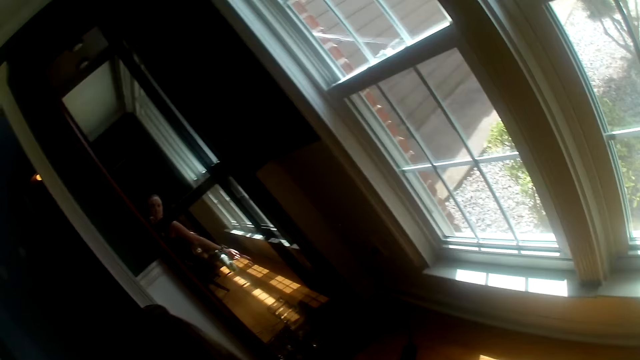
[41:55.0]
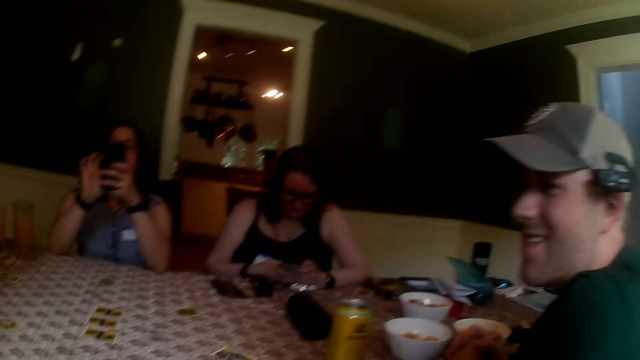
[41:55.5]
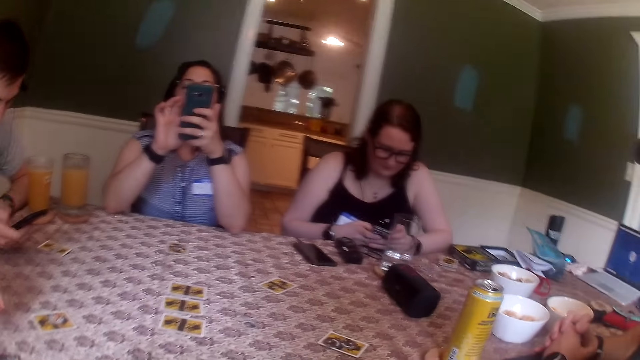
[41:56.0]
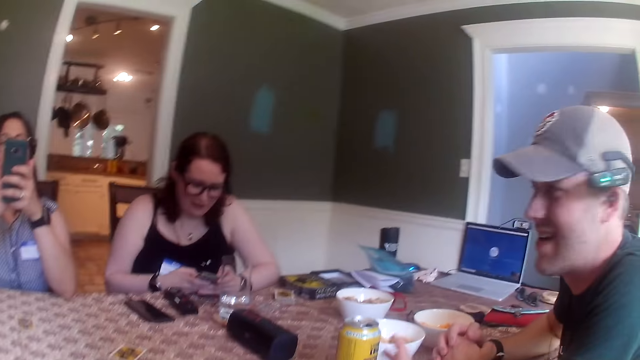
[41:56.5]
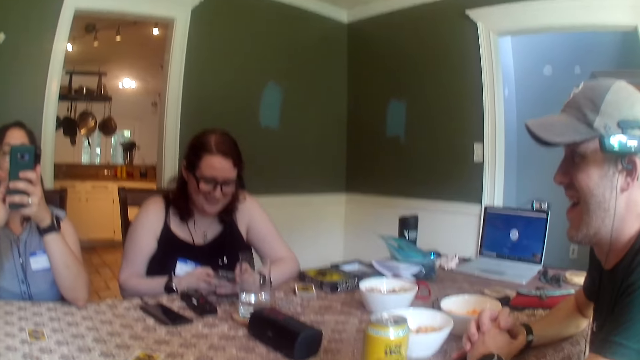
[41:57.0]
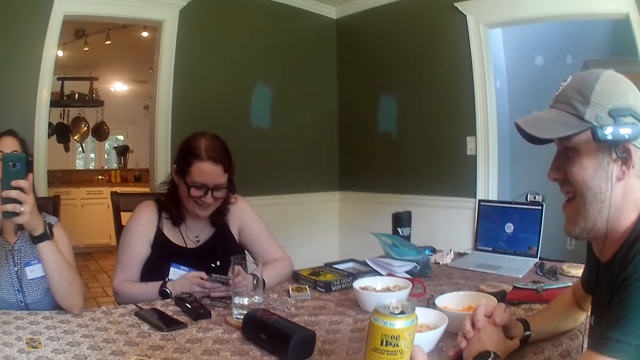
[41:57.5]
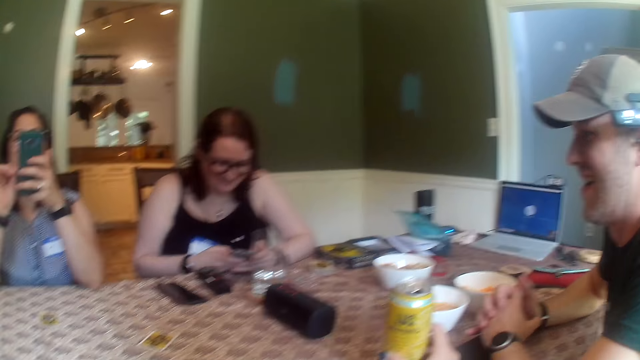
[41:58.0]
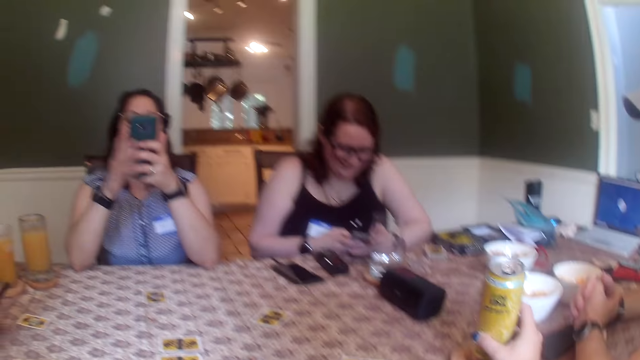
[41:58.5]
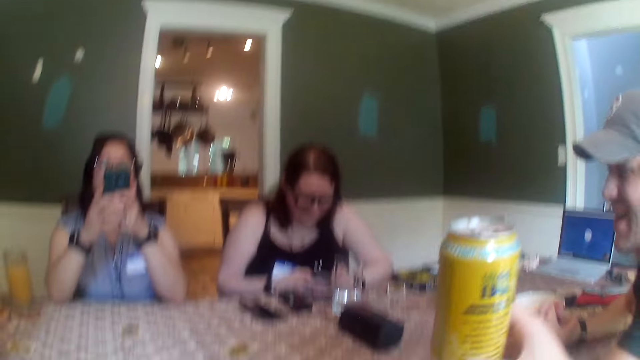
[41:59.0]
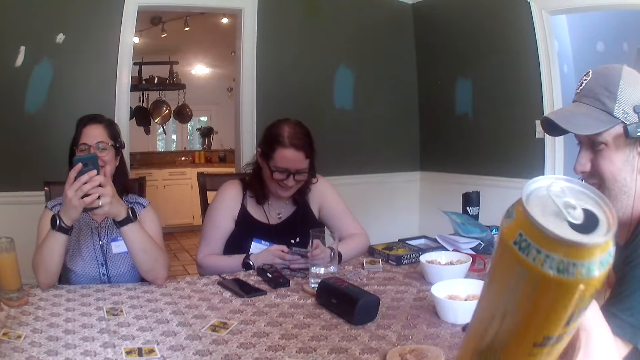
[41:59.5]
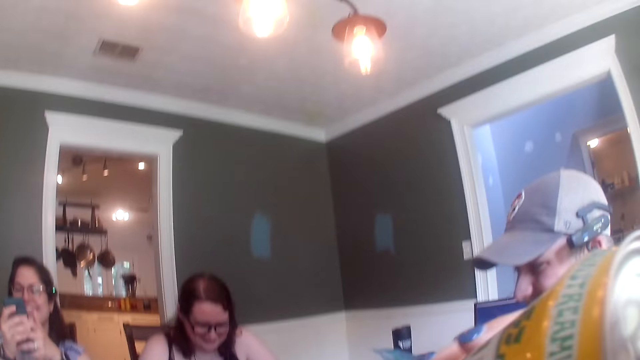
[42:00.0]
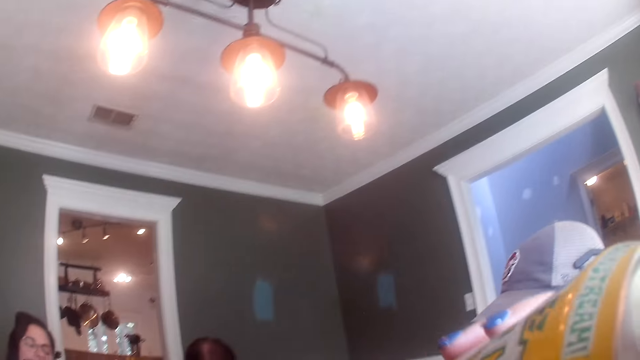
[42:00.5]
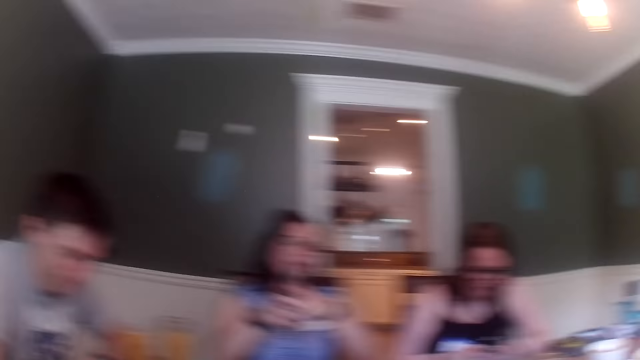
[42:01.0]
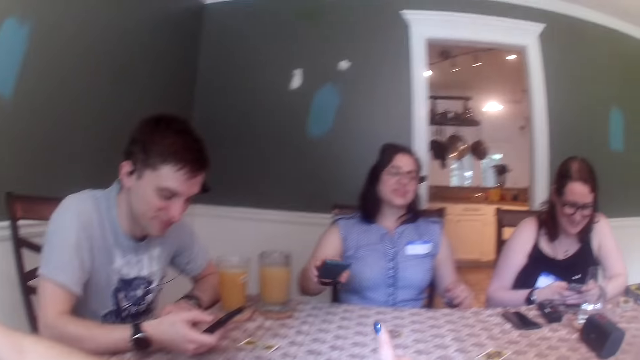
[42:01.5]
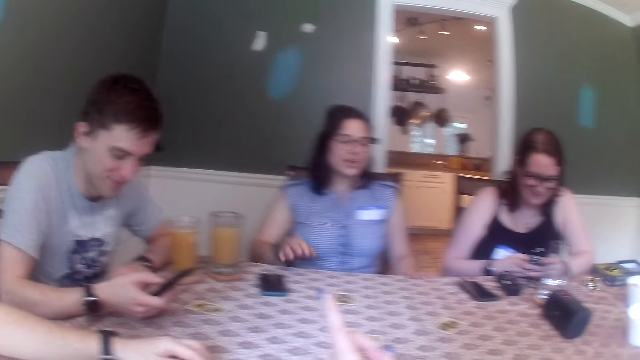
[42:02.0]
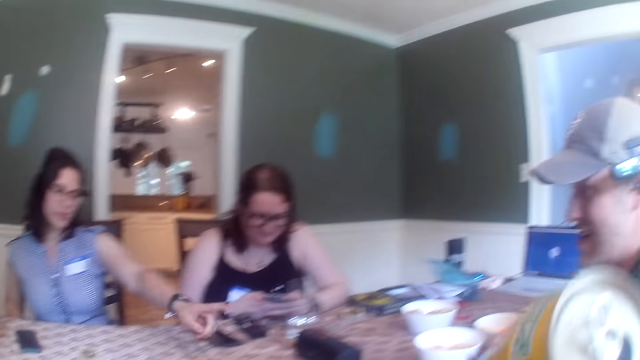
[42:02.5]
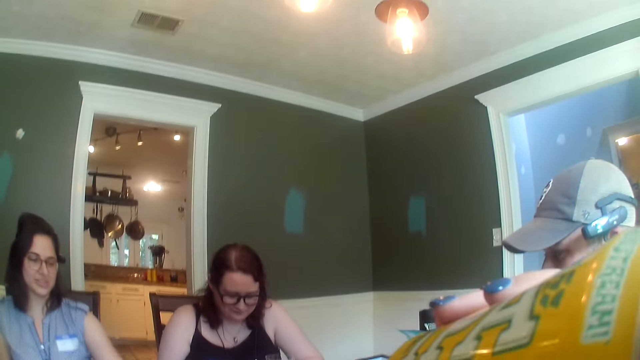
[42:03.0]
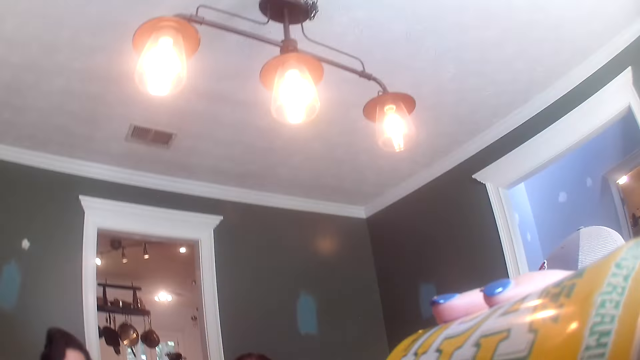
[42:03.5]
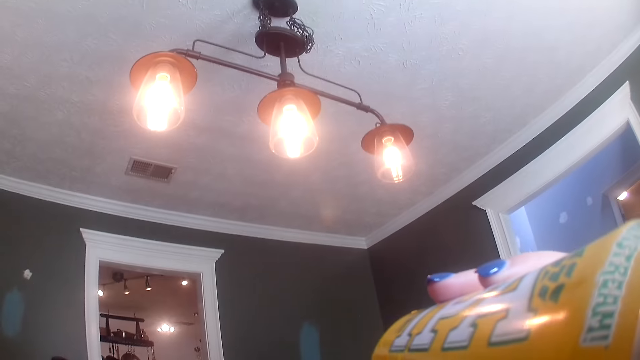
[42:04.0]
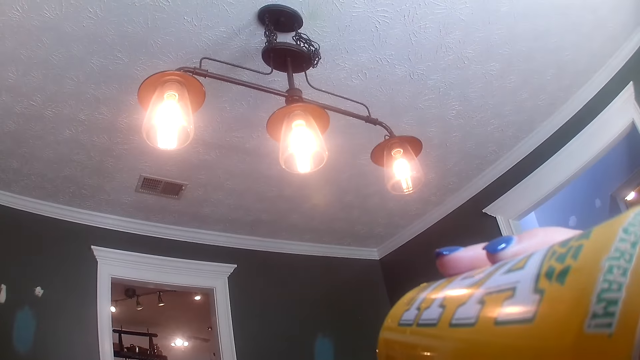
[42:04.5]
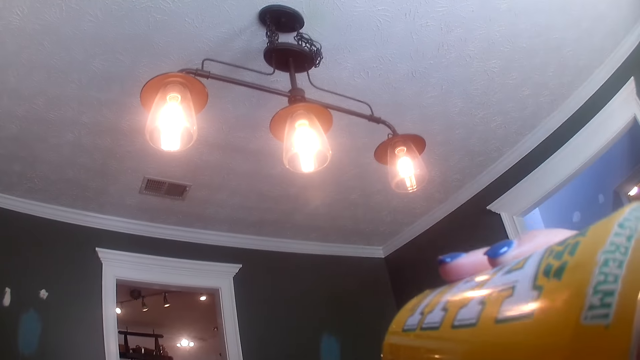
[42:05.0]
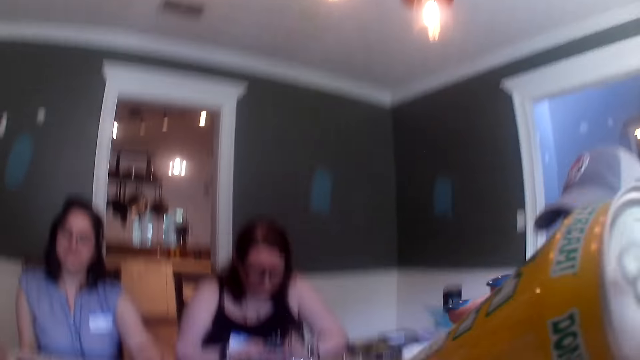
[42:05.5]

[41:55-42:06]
The man converses with the group of people at the table. The woman operates the phone in her left hand with her right hand. The camera wearer picks up a can of soft drink from a can coaster on the table with her right hand. She talks to people at the table. The woman holds the phone with both hands. The camera wearer drinks from the soft drink with her right hand. The woman removes her left hand from the phone, places the phone on the table with her right hand, and removes her left hand from the table. The camera wearer drinks from the can of soft drink with her right hand.

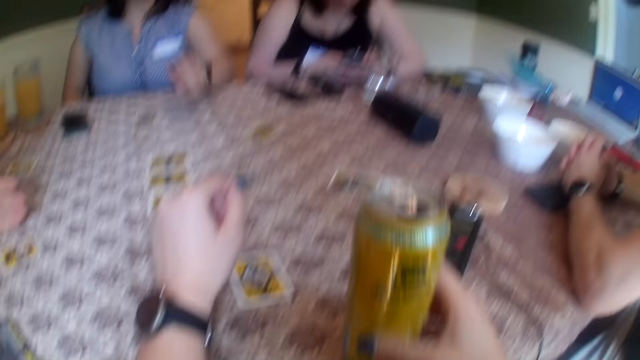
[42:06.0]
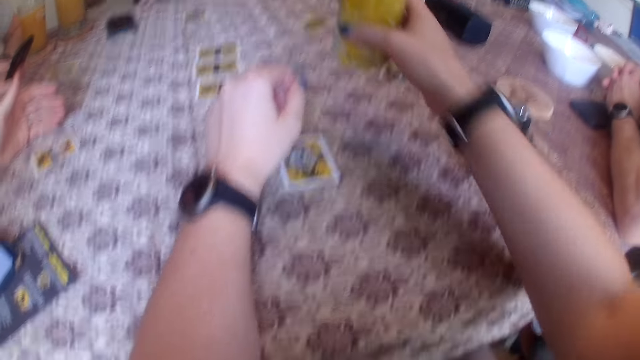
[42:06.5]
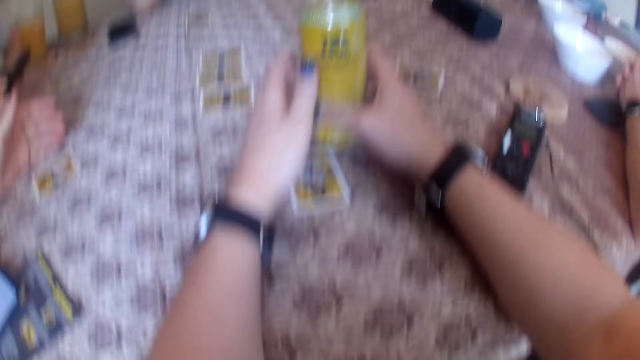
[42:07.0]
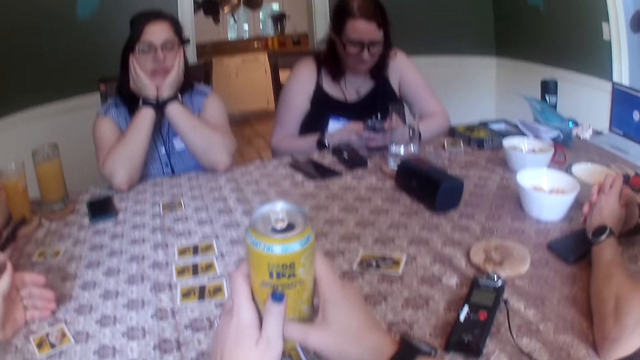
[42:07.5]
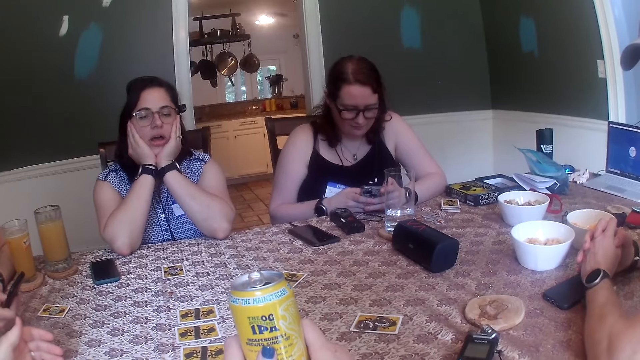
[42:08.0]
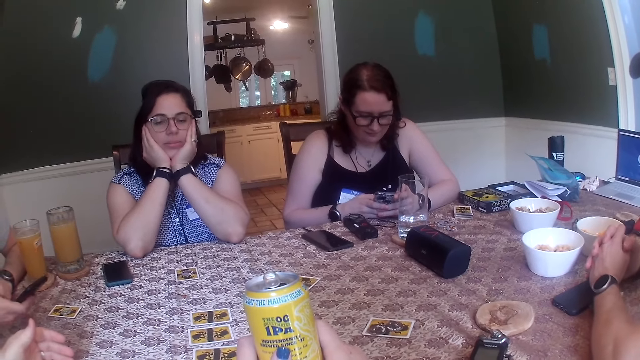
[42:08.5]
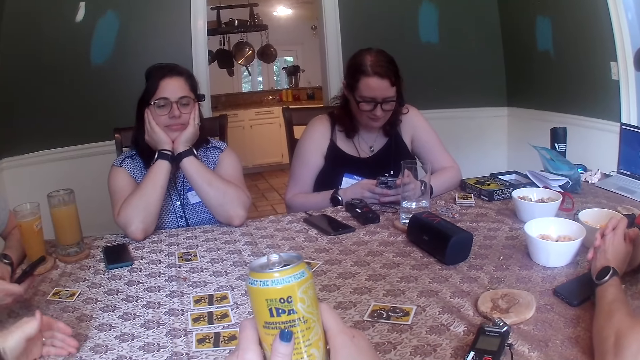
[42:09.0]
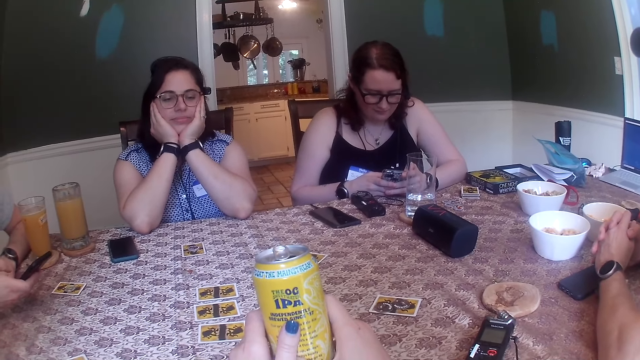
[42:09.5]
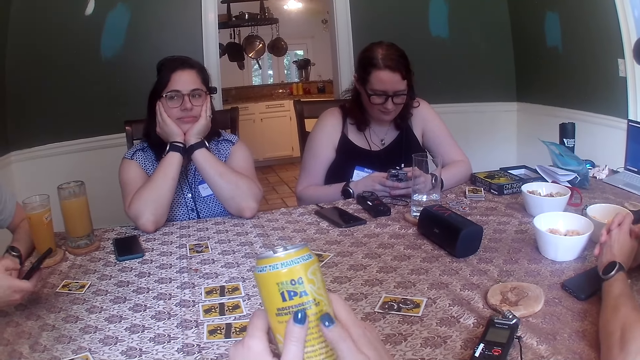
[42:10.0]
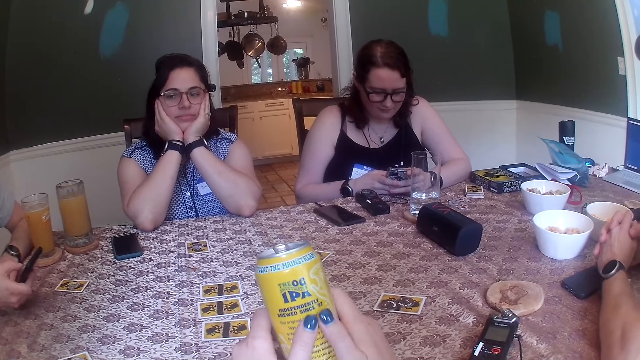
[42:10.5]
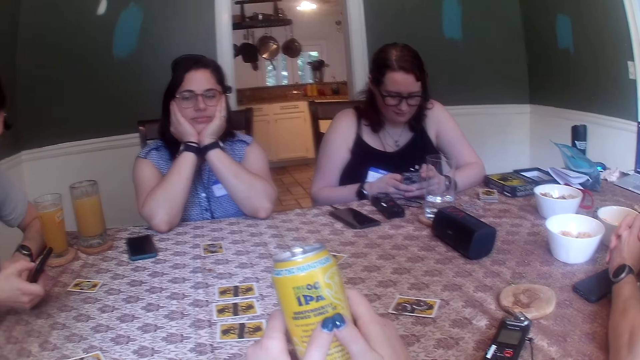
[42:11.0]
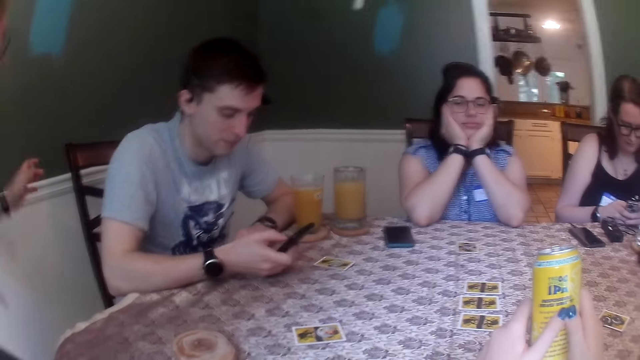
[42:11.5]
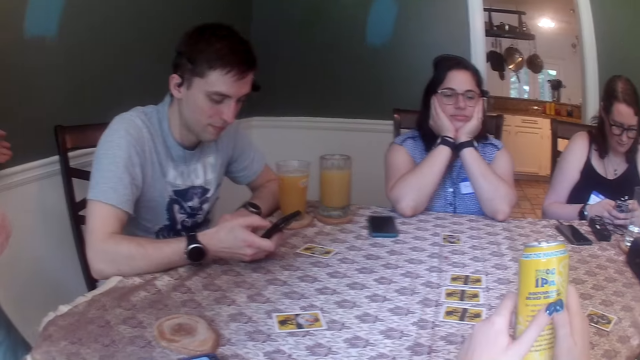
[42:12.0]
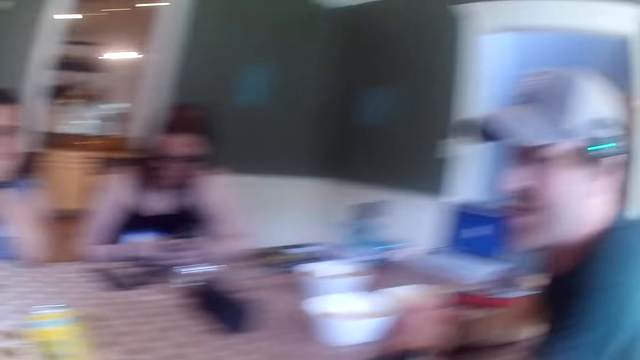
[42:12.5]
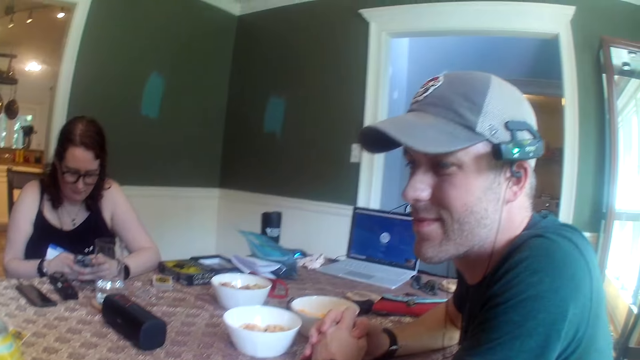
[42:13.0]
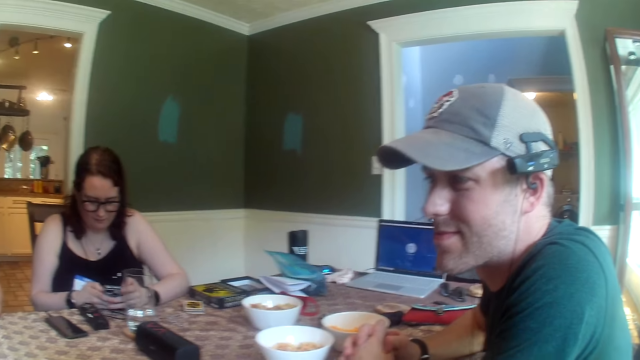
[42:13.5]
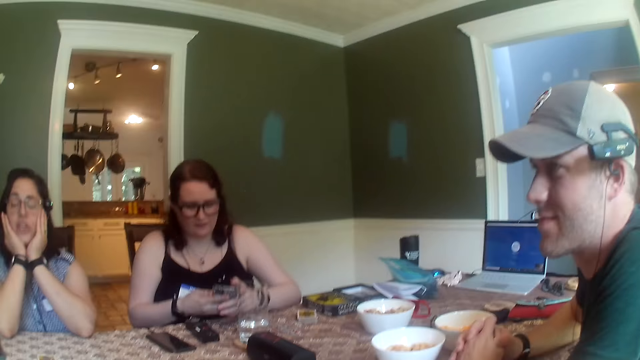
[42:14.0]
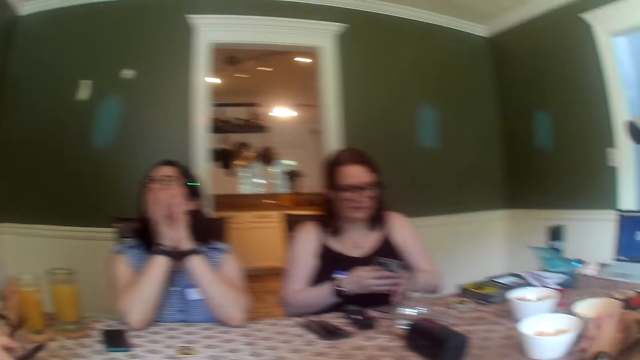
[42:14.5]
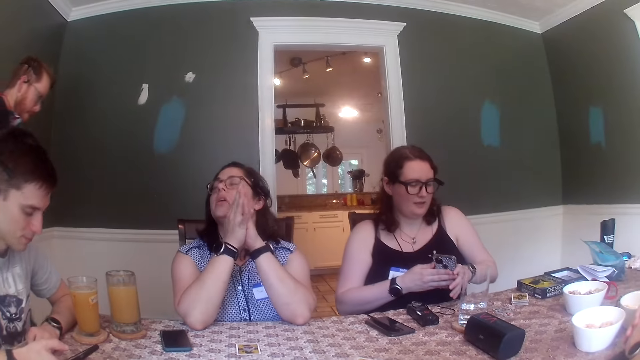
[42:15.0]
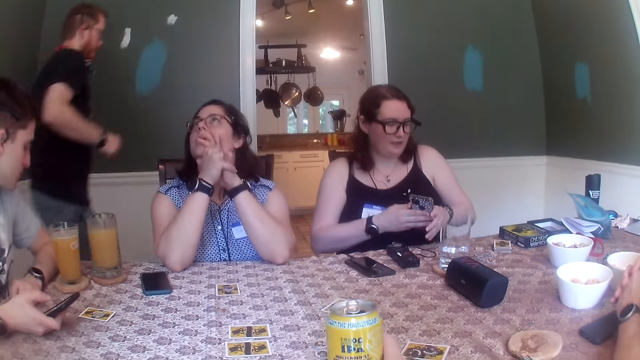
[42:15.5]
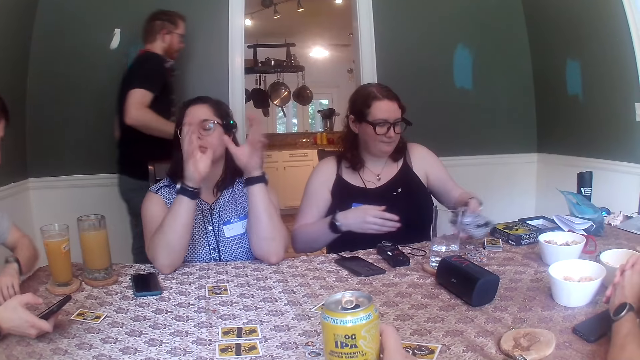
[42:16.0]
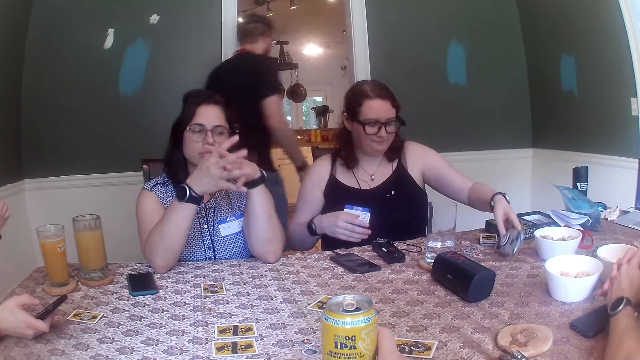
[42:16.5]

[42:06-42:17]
The camera wearer holds the can of soft drink with both hands. She looks at the people on the table. A man stands up from a chair. A woman removes both hands from the table. Another woman converses with the man. The first woman transfers the phone from her right hand to her left hand. Another man removes his left hand from the table. The camera wearer places the can of soft drink on the table with her right hand. The first woman places the phone on the table with her left hand. The first man walks out of a dining room into a kitchen through a door.
